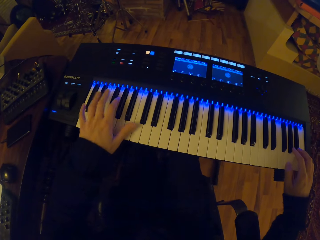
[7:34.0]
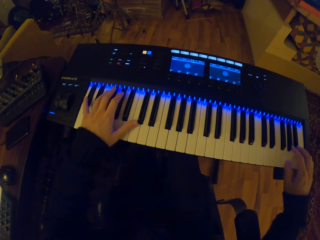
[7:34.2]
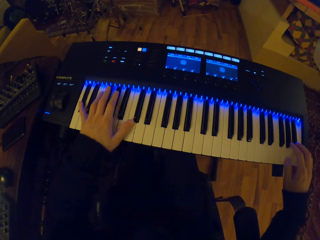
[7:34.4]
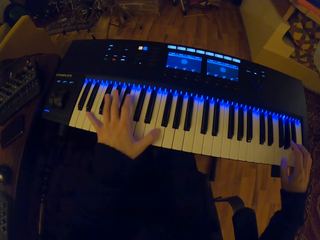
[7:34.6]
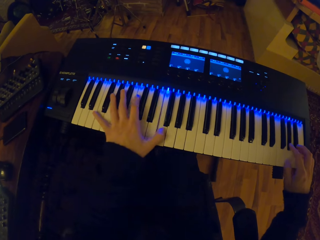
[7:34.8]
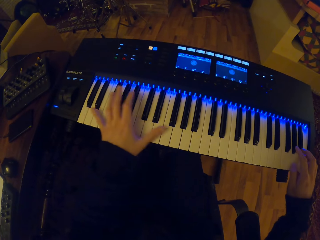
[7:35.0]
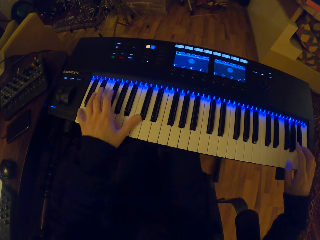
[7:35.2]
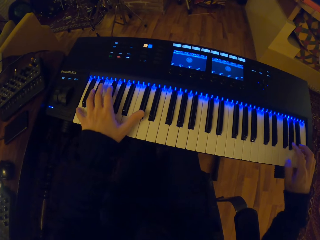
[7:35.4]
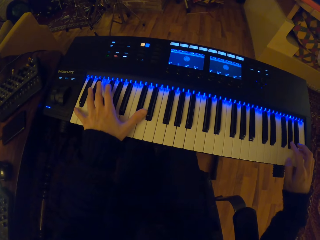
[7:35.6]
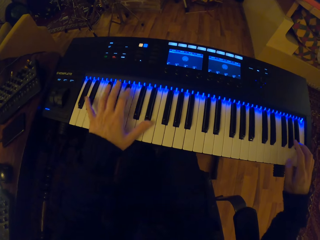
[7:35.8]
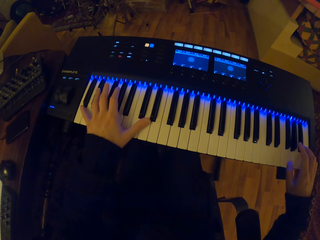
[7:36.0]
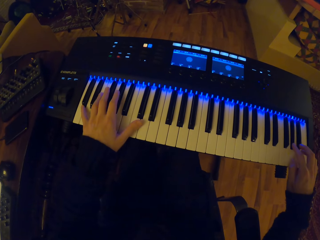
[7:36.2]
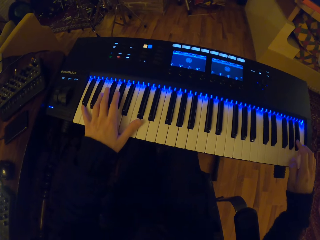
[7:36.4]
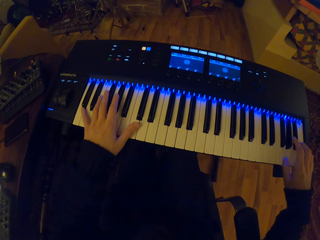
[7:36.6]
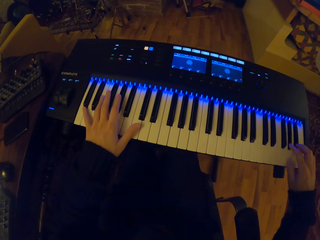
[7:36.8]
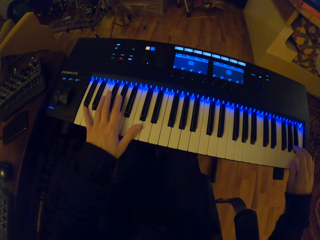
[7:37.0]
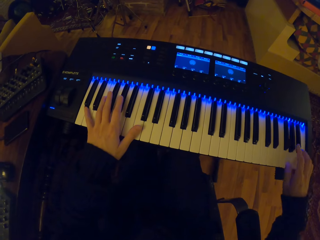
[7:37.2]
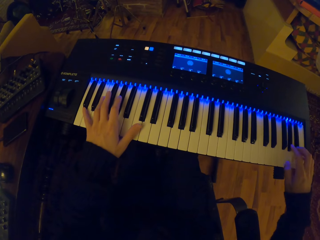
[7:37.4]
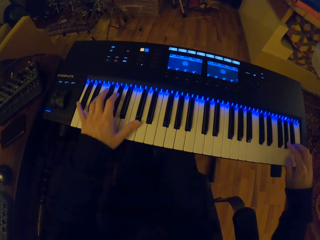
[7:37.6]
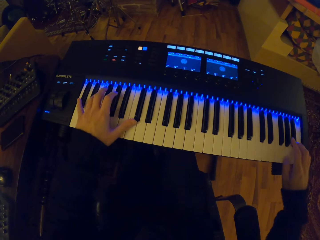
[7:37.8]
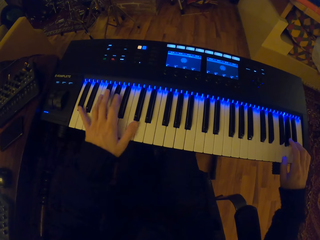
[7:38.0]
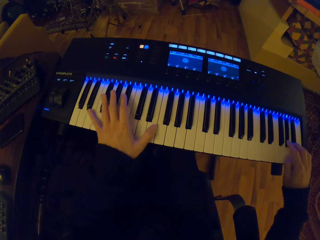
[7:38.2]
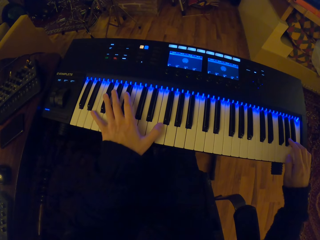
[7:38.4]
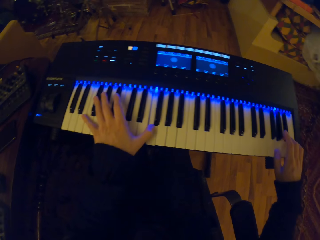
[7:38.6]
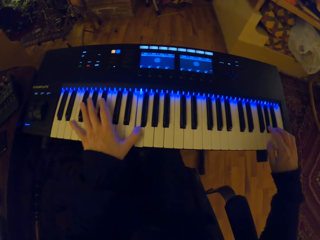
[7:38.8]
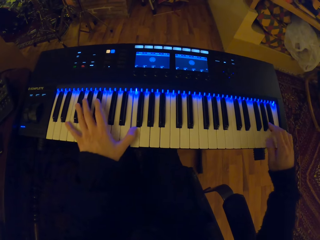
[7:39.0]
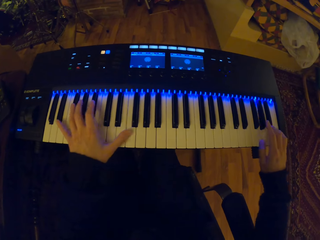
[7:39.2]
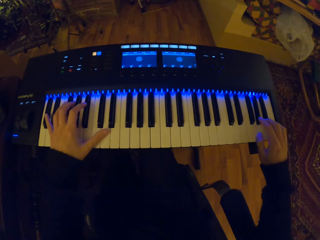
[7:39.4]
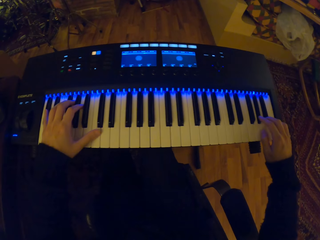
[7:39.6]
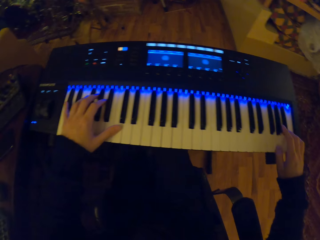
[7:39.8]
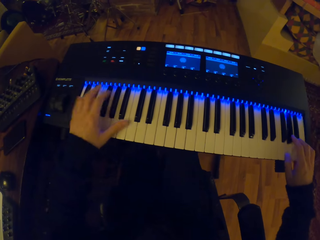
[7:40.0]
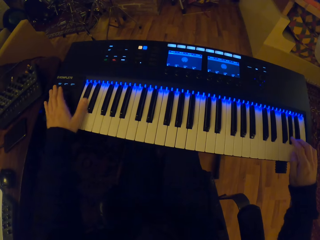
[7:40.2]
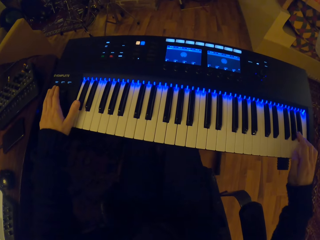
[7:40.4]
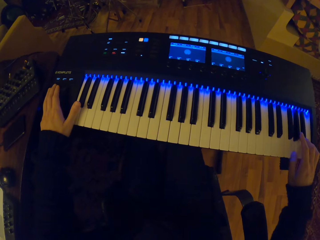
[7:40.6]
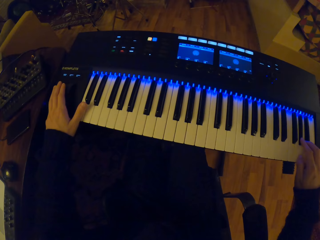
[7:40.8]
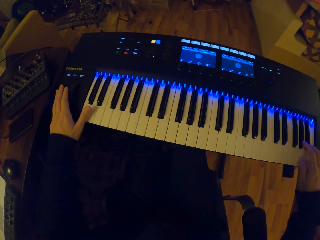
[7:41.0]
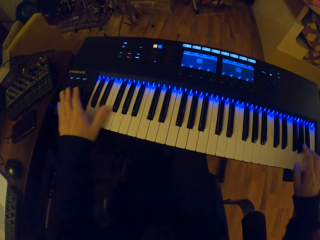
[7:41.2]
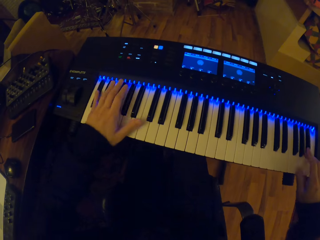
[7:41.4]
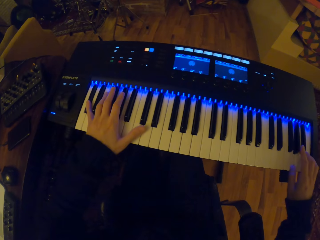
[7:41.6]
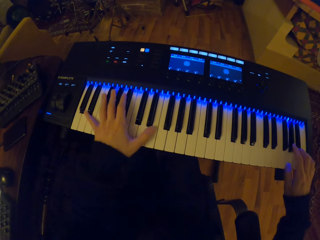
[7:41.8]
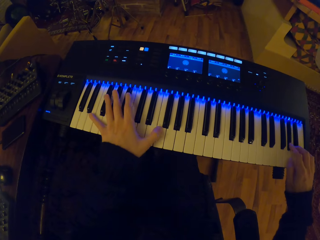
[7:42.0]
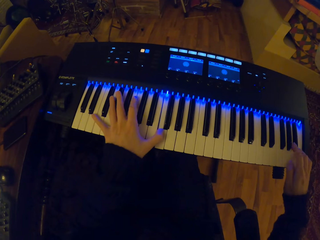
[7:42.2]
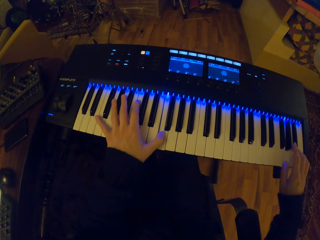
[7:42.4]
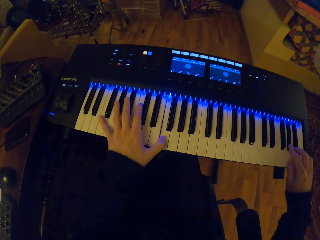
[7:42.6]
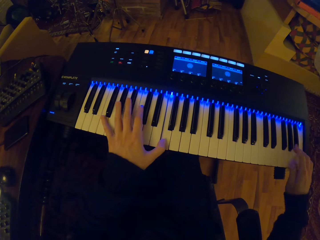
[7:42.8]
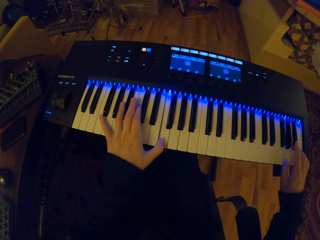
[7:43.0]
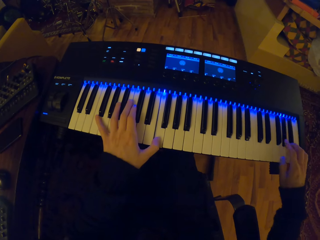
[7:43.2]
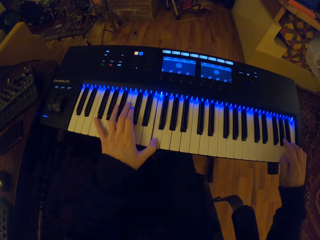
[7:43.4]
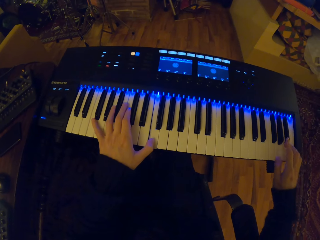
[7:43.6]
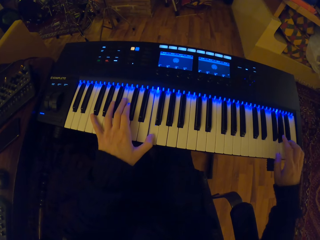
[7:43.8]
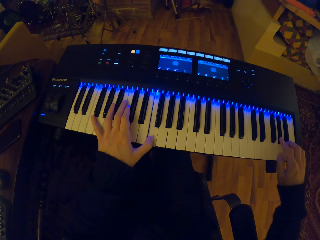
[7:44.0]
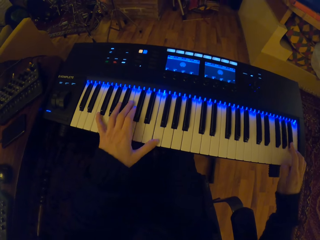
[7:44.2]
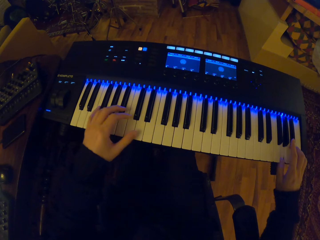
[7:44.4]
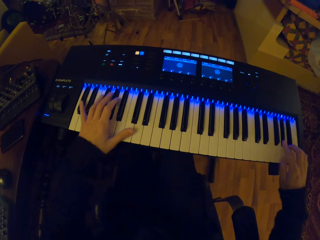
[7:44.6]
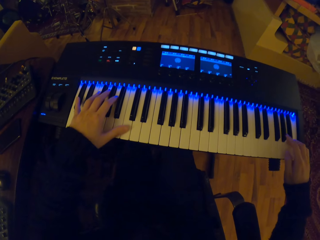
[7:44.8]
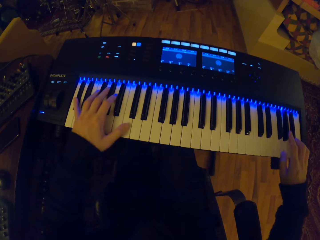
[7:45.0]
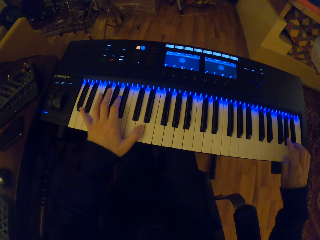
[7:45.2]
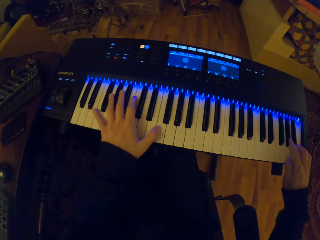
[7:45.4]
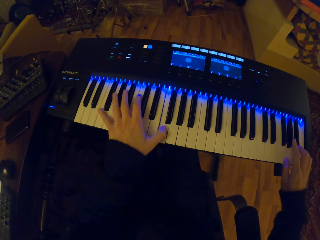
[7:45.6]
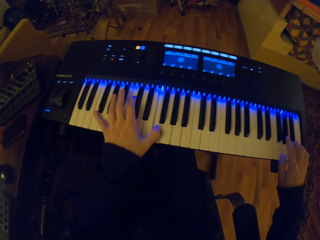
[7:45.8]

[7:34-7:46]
The camera wearer plays a piano in a room.

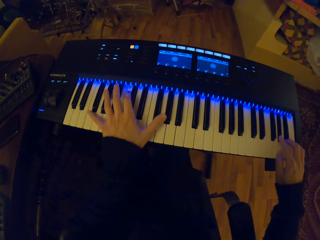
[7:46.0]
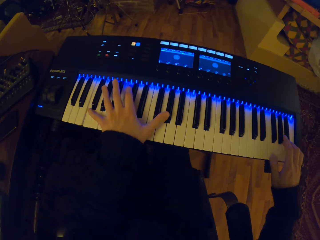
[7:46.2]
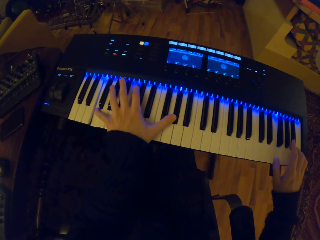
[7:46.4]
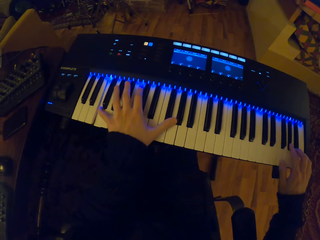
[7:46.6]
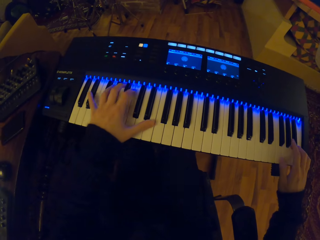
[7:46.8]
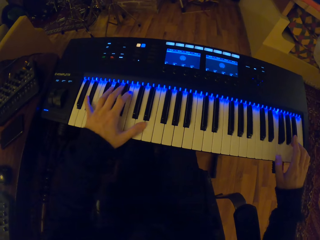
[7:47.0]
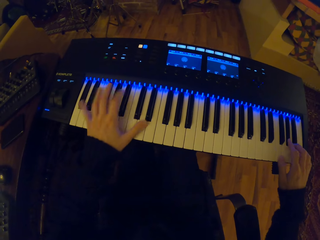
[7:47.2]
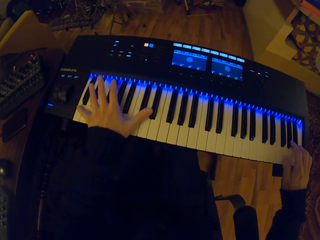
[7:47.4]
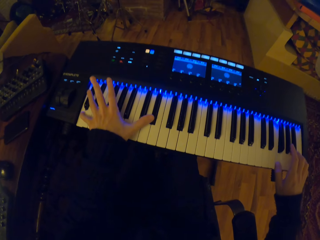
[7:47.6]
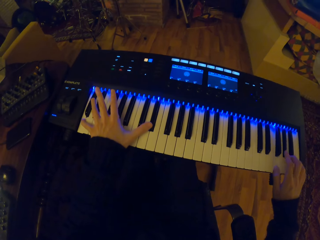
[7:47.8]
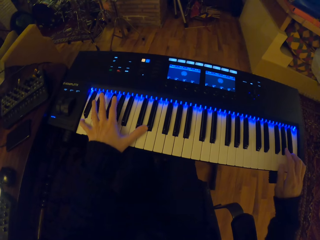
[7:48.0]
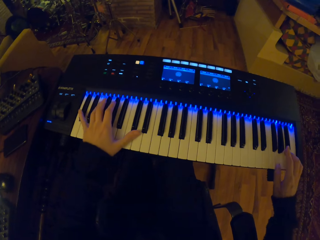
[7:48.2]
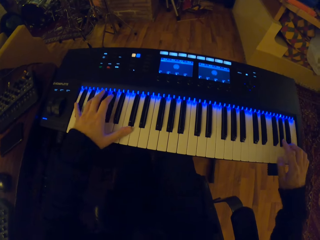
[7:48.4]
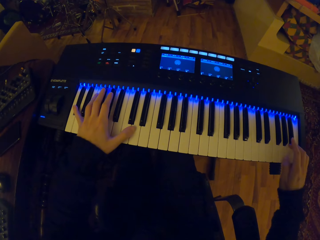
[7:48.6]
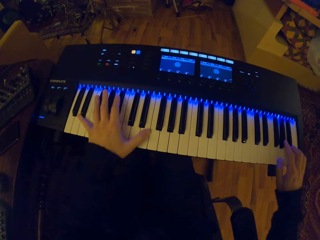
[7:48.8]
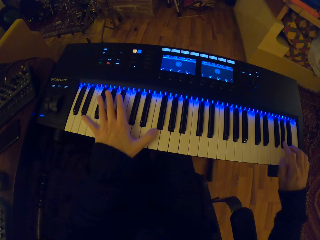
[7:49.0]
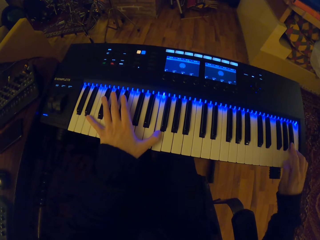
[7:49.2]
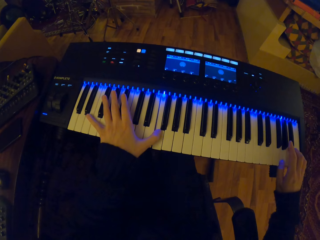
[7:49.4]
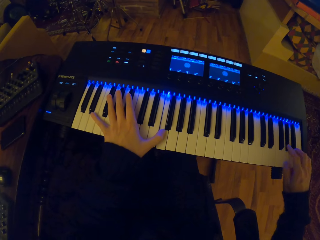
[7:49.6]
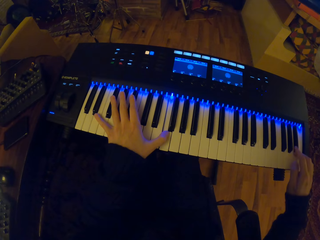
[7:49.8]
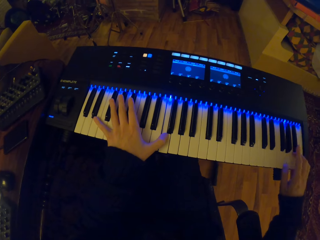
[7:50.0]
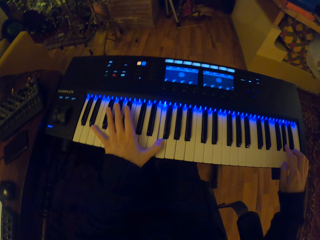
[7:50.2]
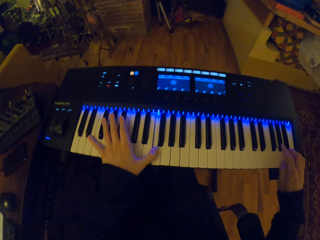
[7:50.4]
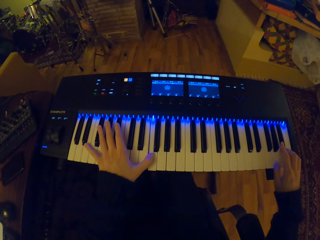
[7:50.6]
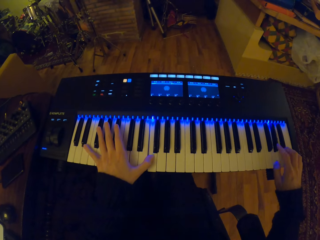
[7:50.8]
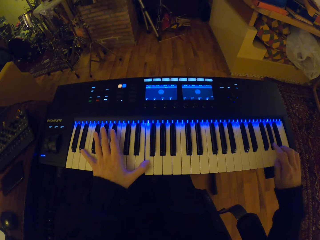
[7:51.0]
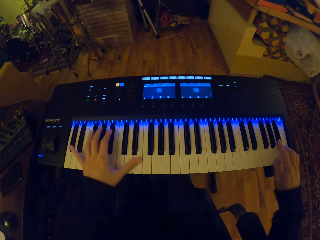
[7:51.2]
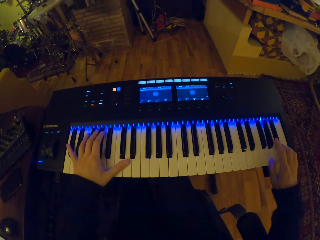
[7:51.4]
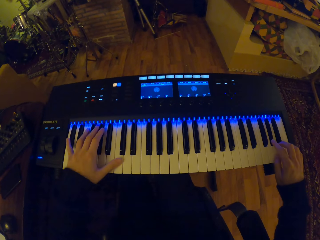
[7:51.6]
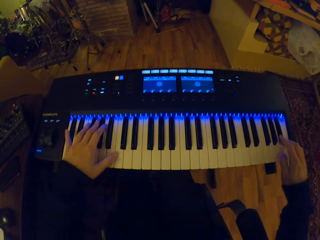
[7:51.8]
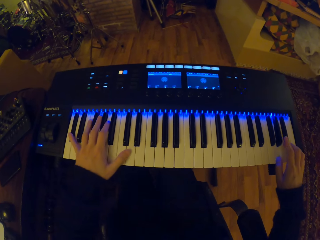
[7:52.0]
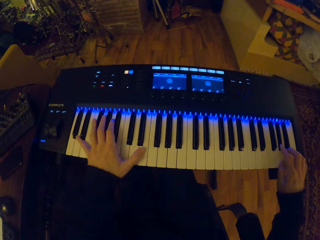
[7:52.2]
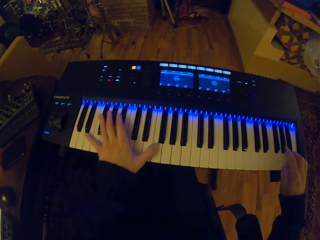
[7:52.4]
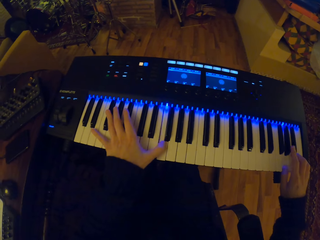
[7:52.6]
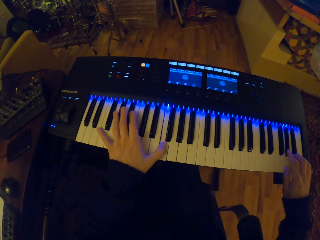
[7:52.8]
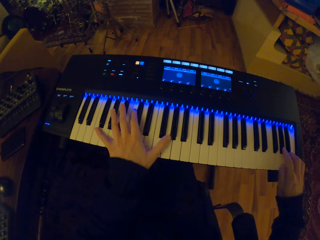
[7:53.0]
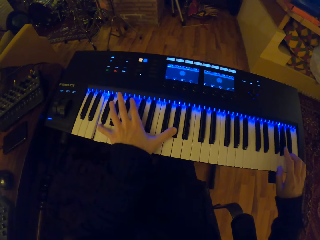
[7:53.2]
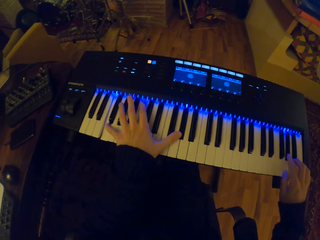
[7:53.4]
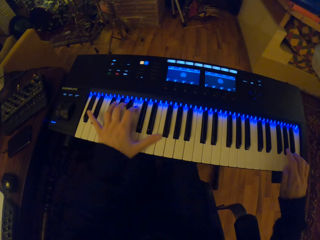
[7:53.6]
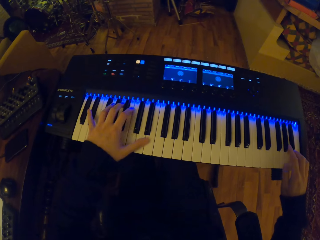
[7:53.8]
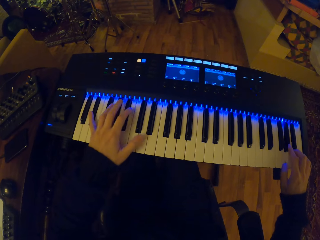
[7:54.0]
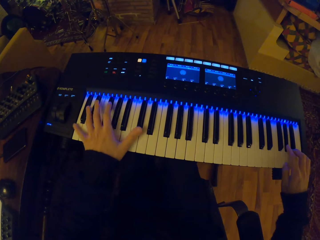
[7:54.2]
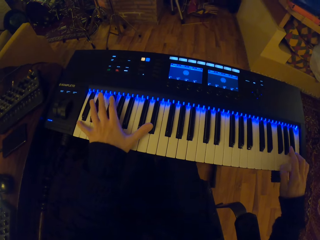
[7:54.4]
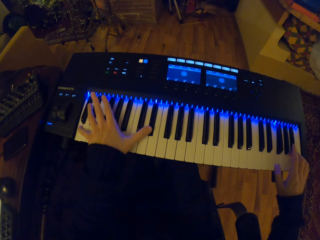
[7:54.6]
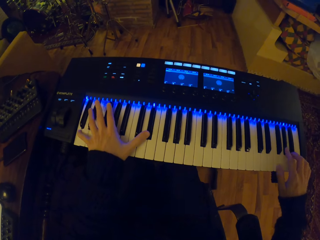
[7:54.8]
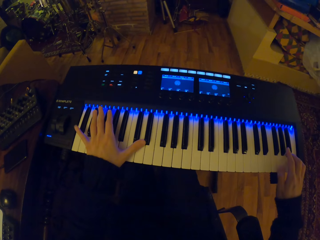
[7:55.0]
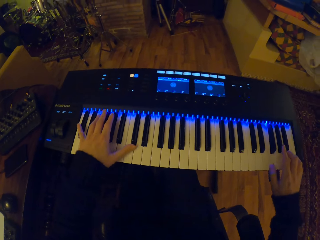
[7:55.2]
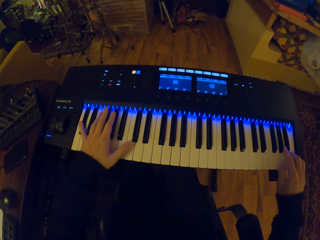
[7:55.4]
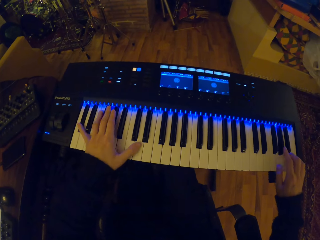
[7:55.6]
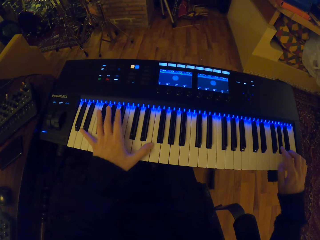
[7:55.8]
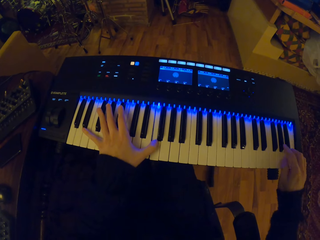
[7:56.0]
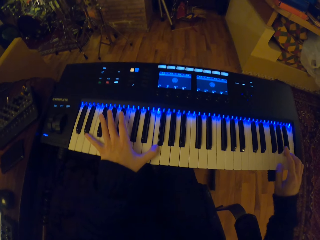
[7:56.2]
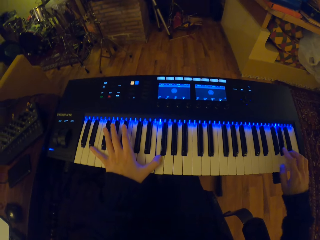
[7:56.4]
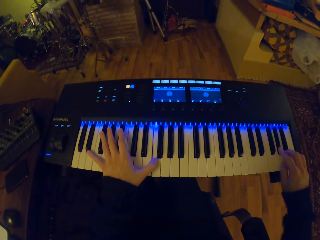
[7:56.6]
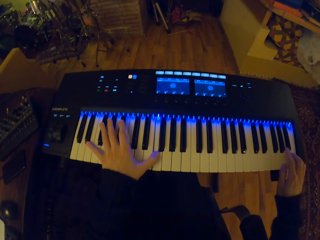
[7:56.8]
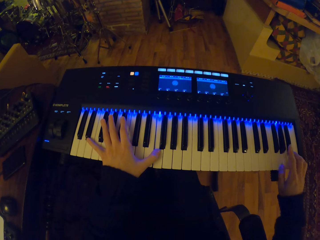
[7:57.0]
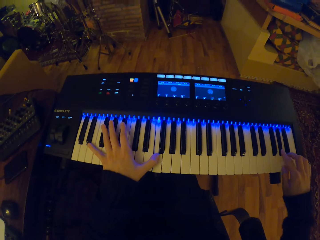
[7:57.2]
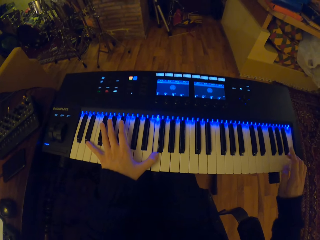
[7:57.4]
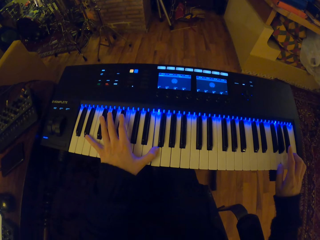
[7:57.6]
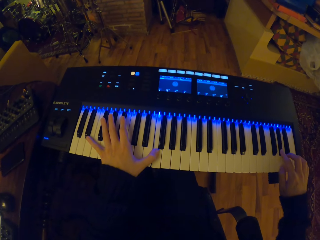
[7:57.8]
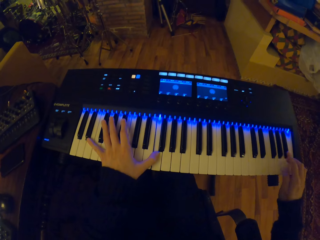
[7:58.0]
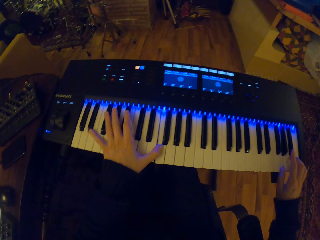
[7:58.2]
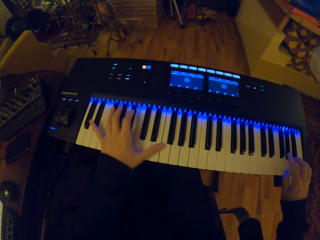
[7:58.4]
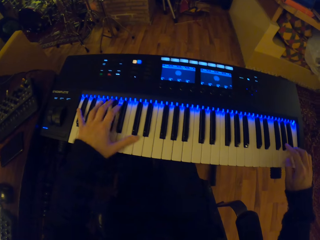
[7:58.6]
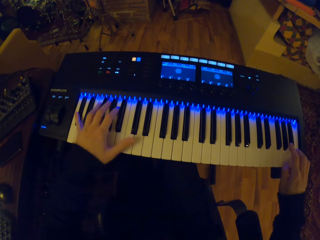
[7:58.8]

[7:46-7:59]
The camera wearer adjusts his hands on a piano. He plays the piano in a room.
